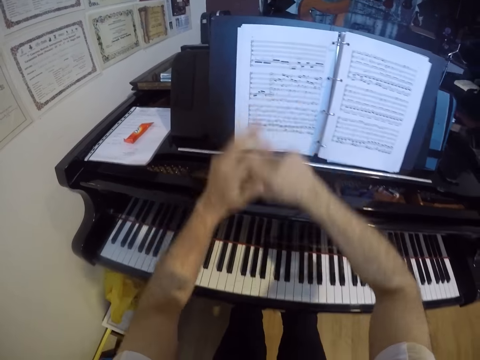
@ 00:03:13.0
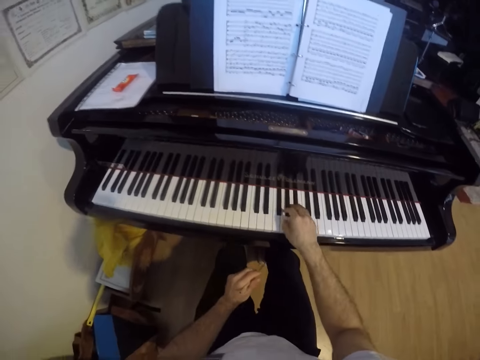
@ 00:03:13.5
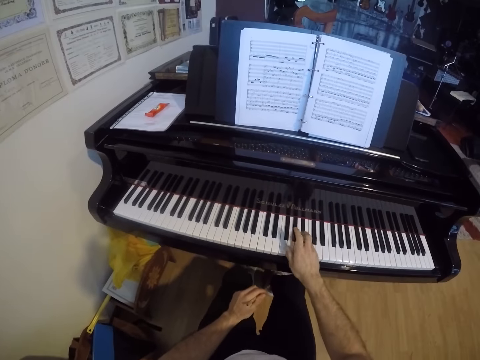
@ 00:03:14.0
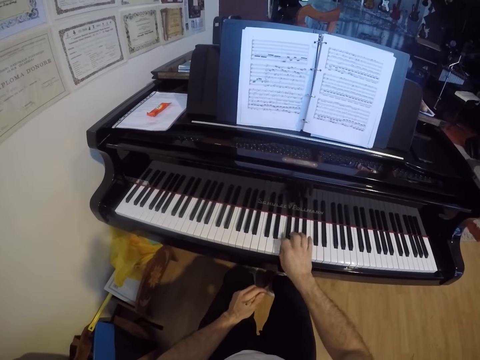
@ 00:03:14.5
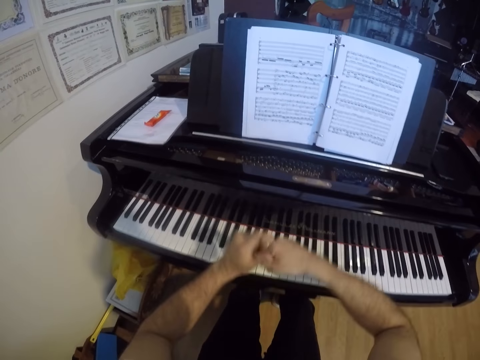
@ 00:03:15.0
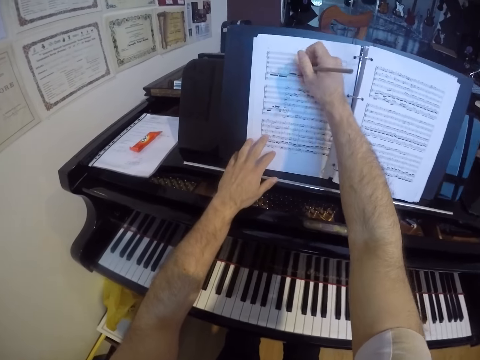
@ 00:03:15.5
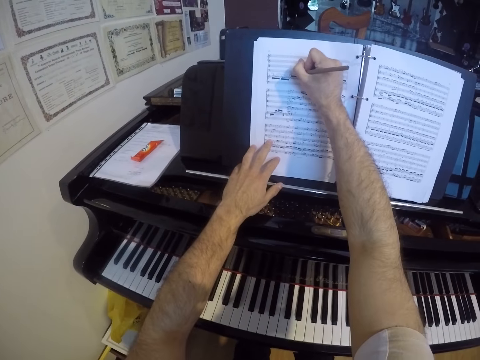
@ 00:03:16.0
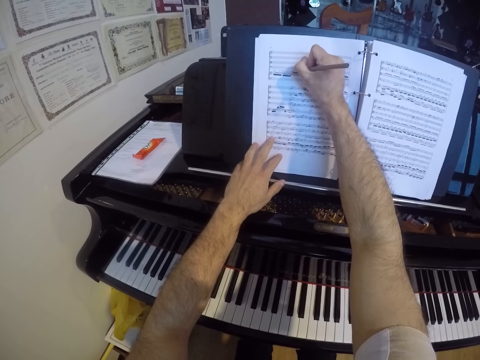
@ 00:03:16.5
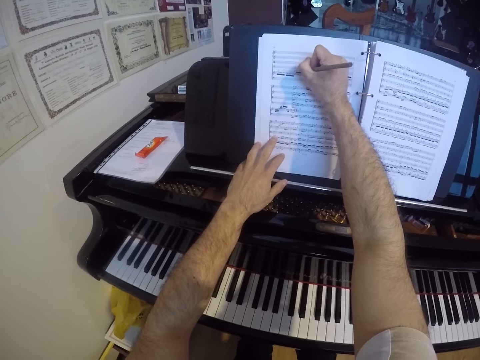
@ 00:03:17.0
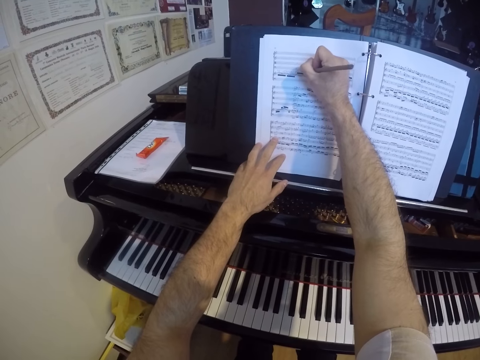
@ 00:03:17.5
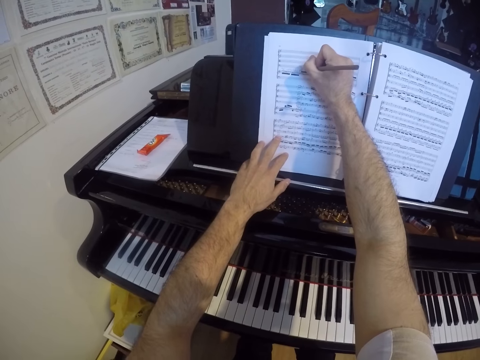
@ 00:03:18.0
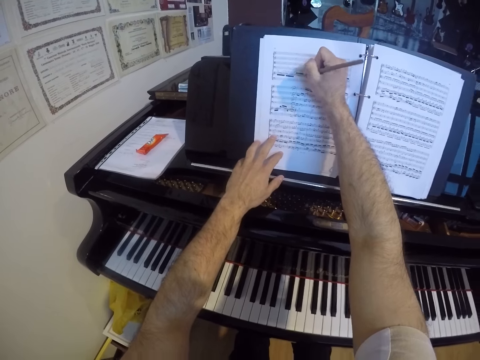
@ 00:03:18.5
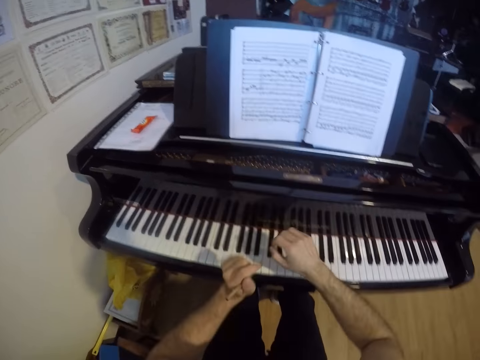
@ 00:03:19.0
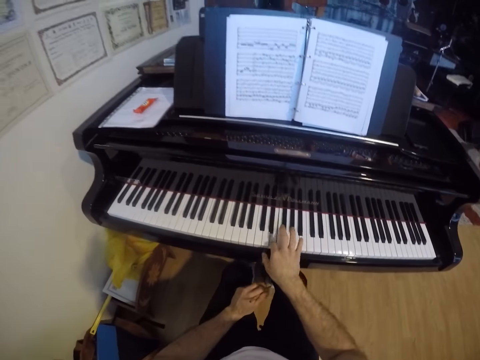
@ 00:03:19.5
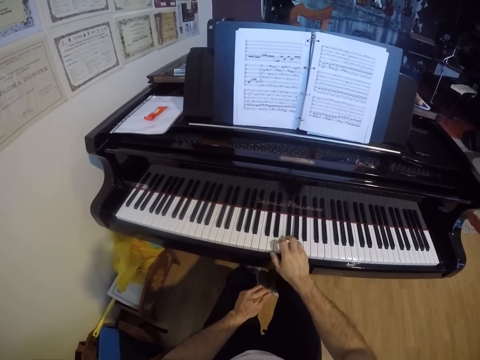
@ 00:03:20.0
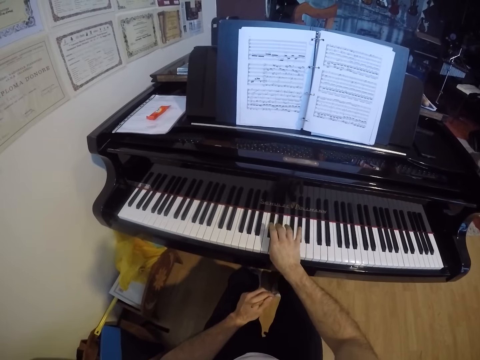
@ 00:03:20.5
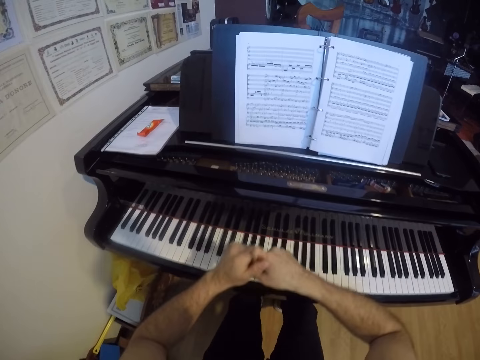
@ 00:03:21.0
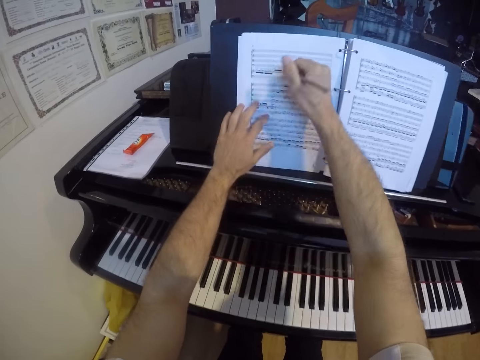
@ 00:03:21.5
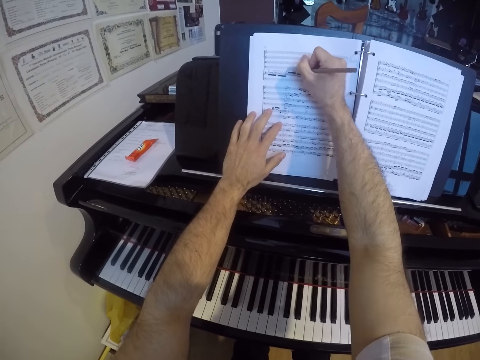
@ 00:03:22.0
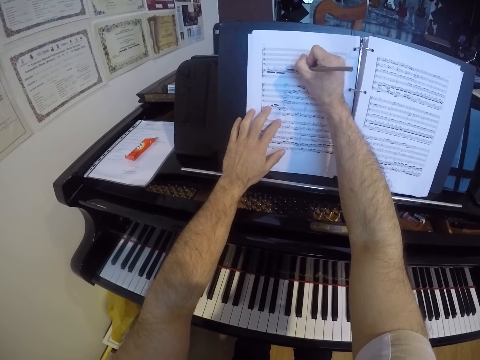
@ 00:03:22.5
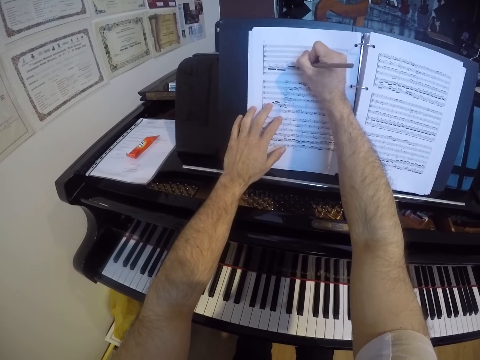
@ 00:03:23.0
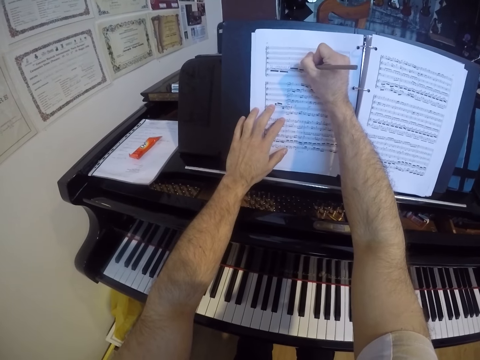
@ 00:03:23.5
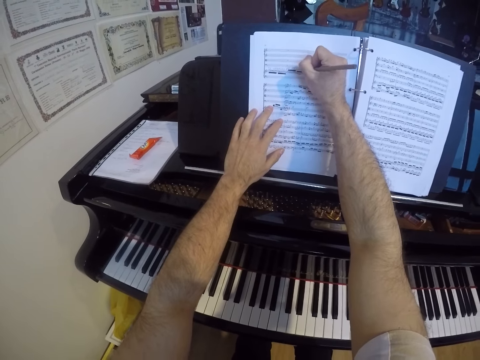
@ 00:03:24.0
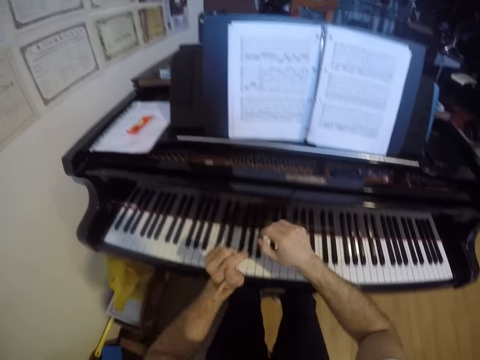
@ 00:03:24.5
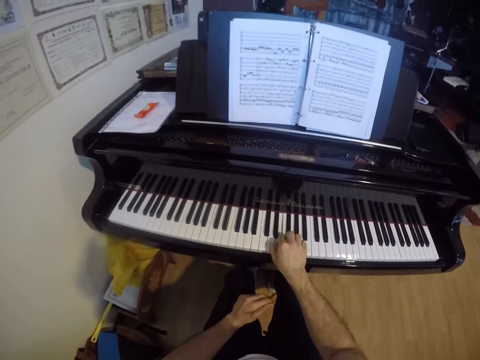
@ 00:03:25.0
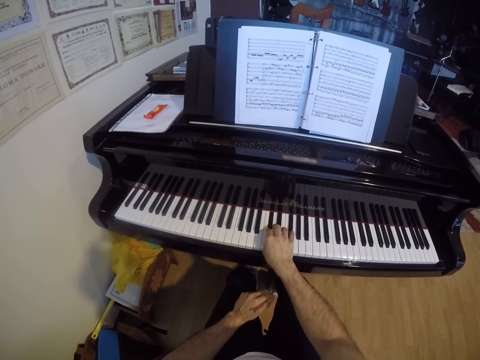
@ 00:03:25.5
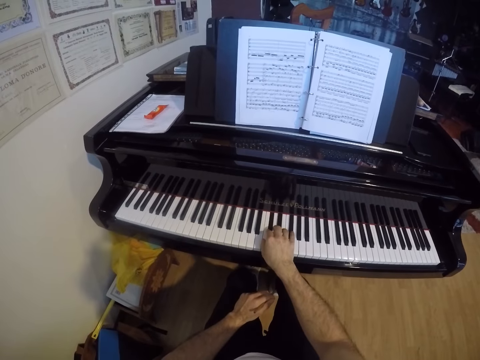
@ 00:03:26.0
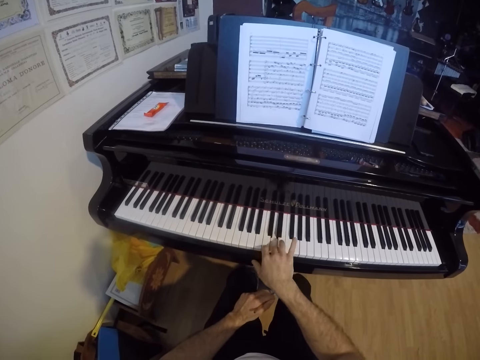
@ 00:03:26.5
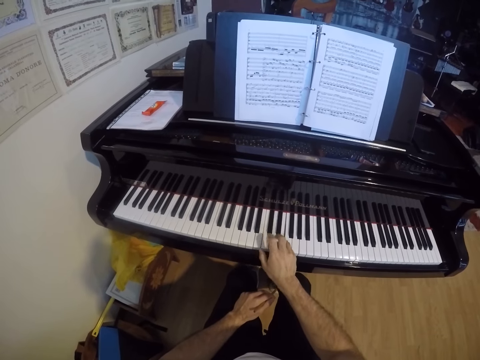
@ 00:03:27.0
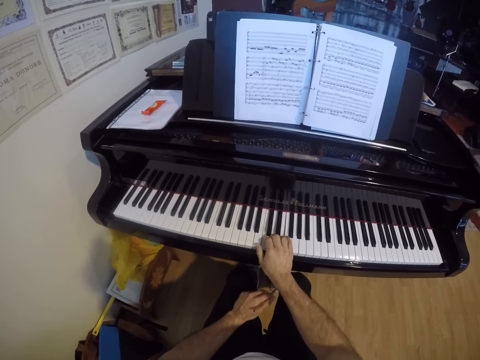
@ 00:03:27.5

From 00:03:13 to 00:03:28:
The camera wearer plays the piano with his right hand. He writes on the music book with the pen or pencil in his right hand. He plays the piano with his right hand. He writes on the music book with the pen in his right hand. He plays the piano with his right hand.

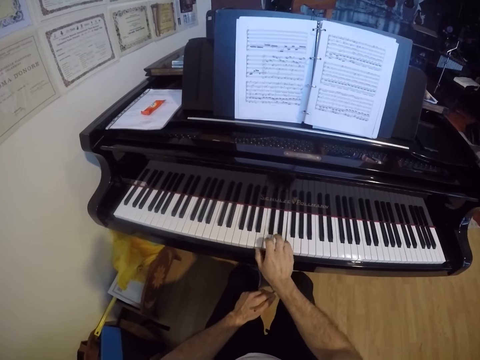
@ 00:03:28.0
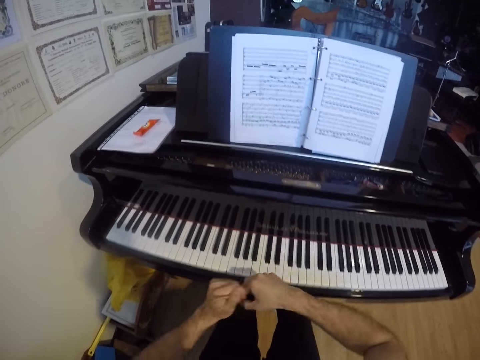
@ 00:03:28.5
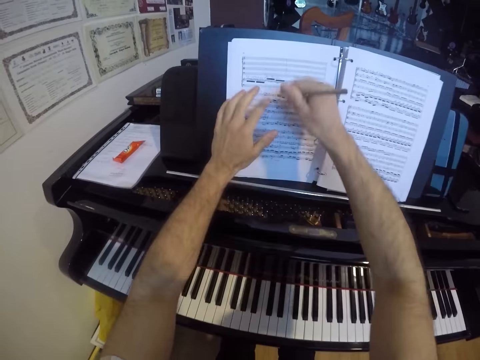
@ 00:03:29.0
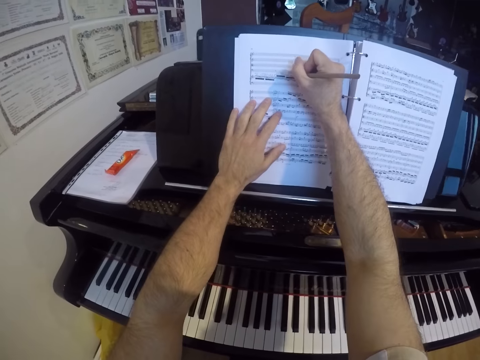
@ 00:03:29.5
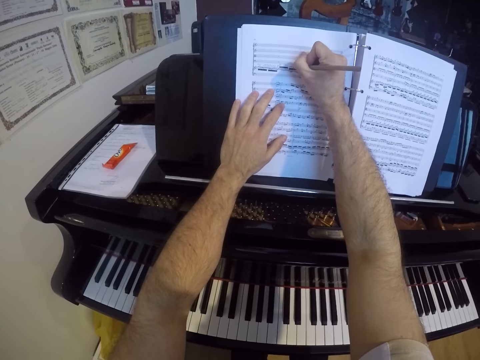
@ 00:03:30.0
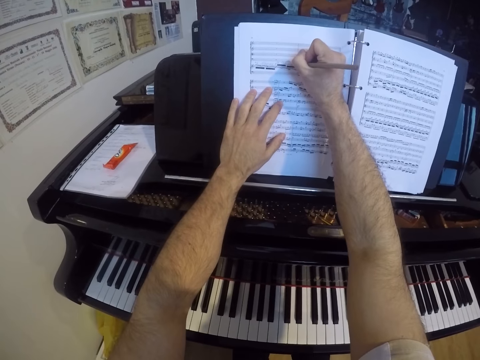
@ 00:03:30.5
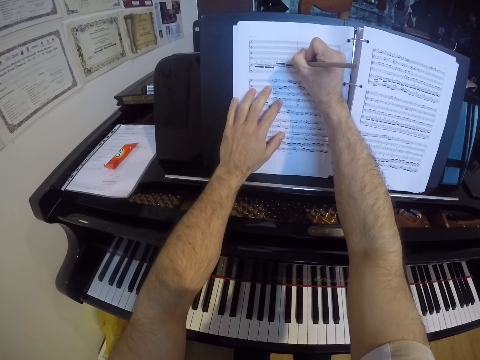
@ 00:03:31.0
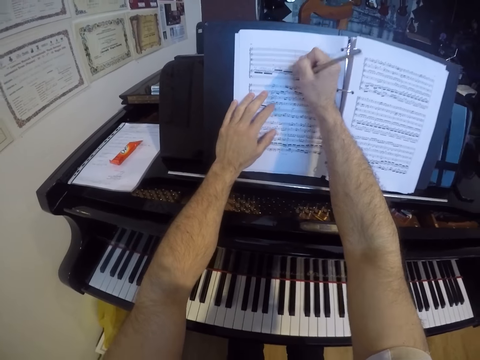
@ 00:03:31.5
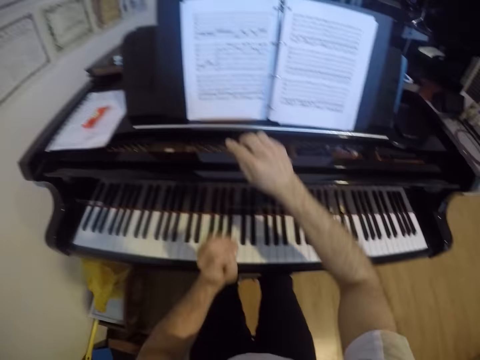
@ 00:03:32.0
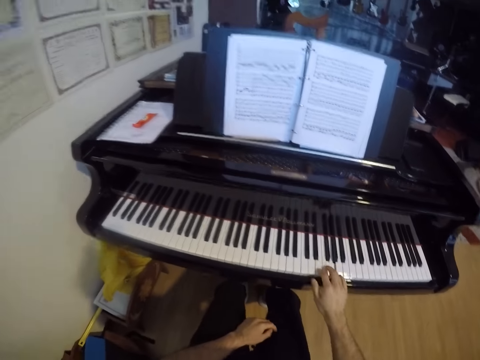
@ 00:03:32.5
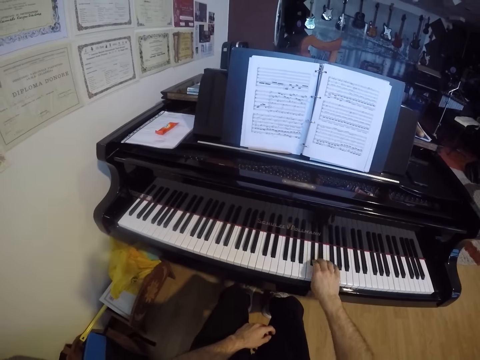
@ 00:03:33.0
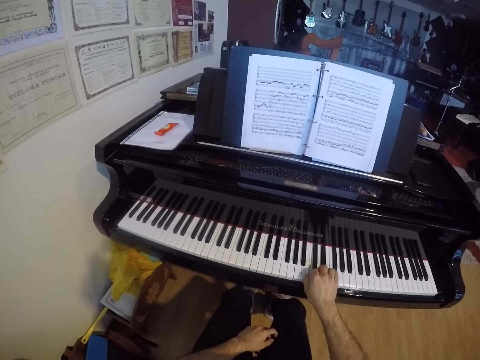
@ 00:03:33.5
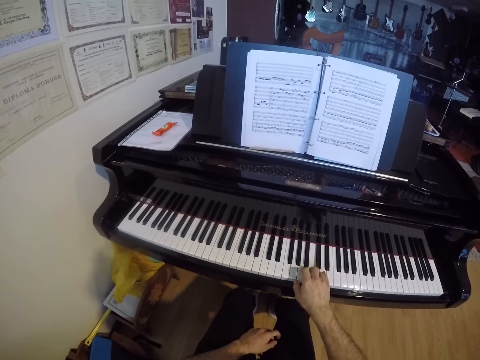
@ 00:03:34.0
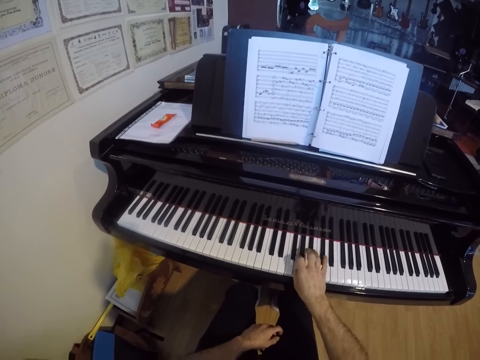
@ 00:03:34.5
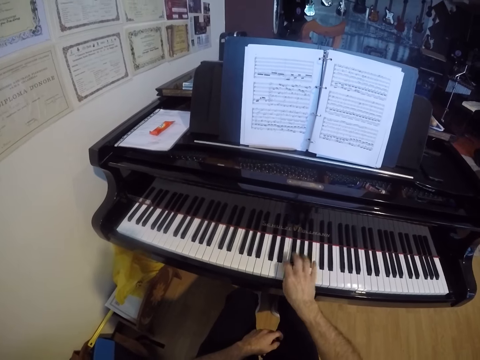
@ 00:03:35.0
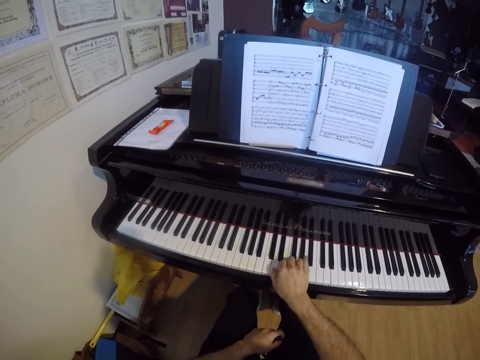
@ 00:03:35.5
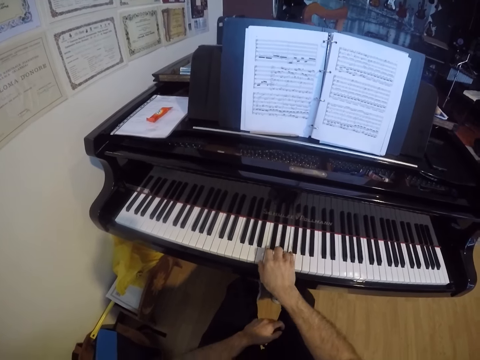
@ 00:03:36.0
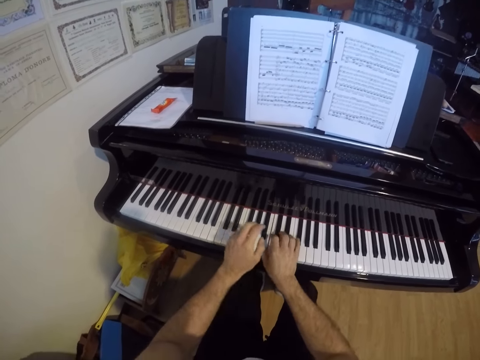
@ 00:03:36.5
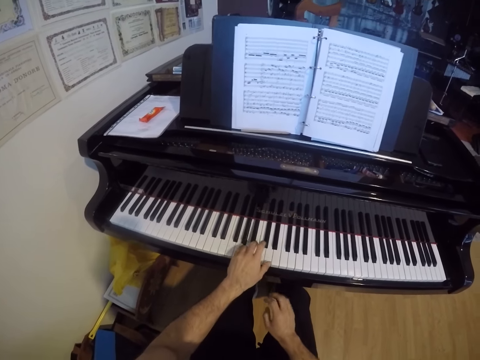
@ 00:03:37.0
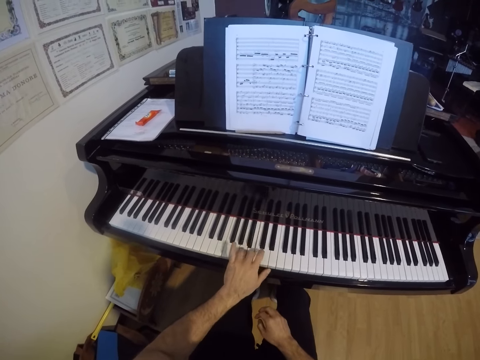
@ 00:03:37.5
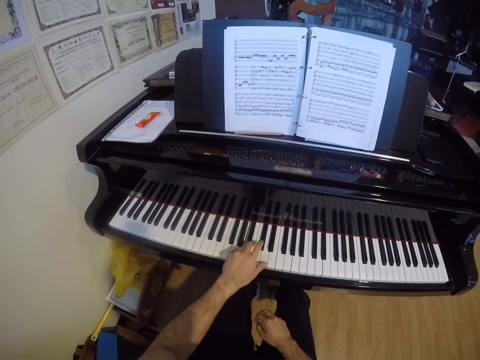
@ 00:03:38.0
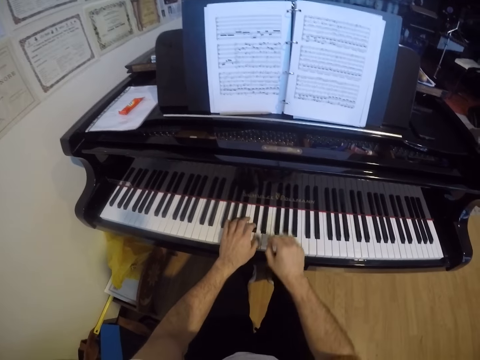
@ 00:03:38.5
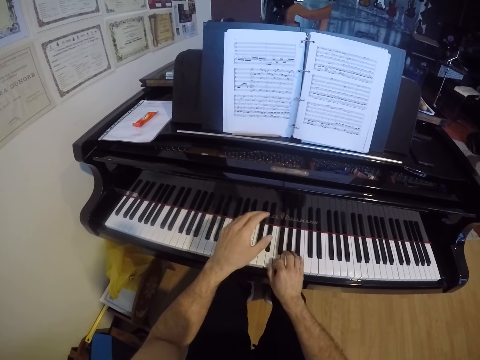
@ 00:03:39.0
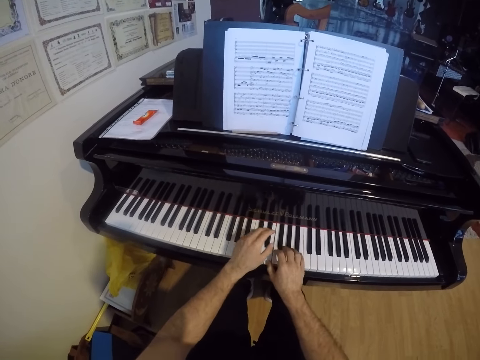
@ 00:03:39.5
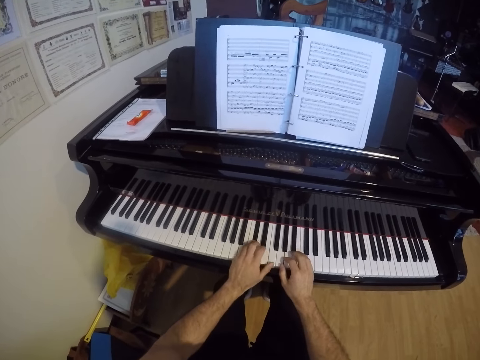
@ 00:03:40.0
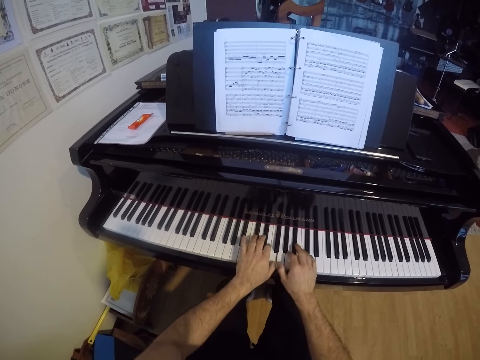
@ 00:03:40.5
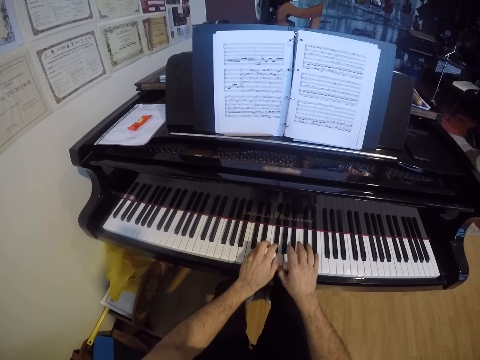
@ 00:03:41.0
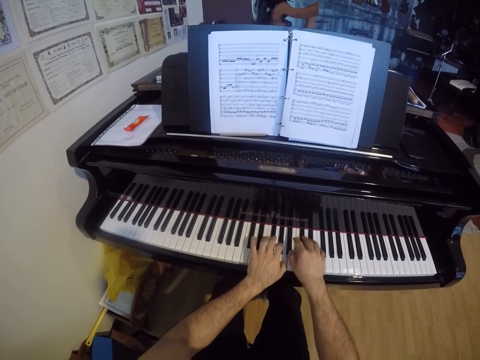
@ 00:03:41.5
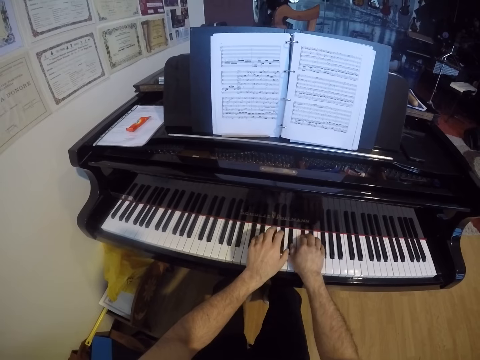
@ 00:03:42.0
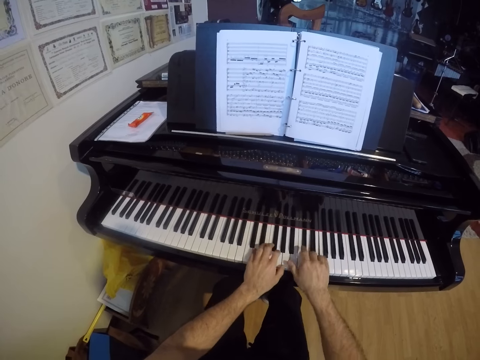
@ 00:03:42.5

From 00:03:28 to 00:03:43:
The camera wearer writes on the music book with the pen or pencil in his right hand. He plays the piano with his right hand. He plays the piano with his left hand. He plays the piano with both hands.
